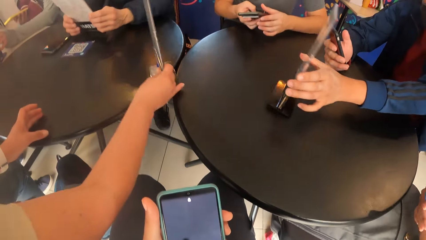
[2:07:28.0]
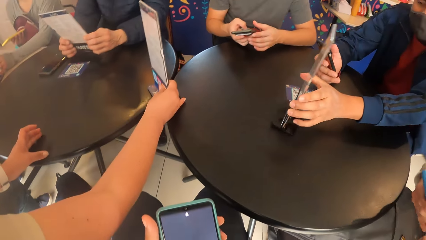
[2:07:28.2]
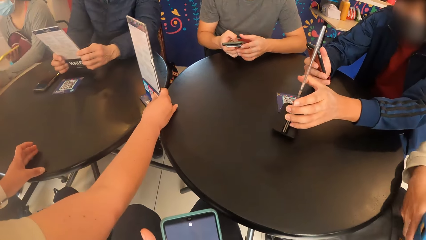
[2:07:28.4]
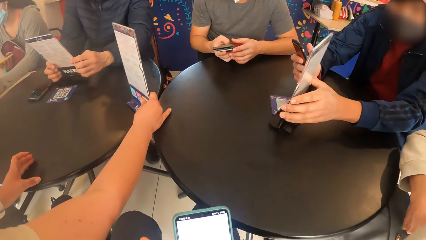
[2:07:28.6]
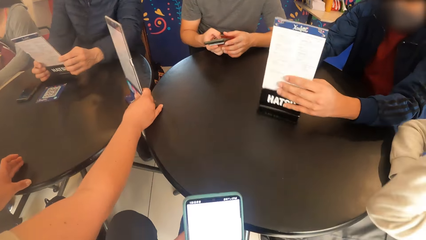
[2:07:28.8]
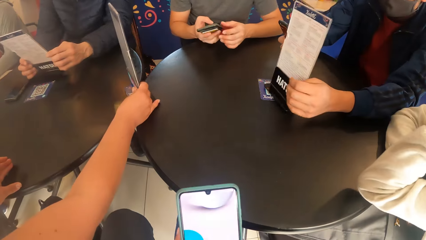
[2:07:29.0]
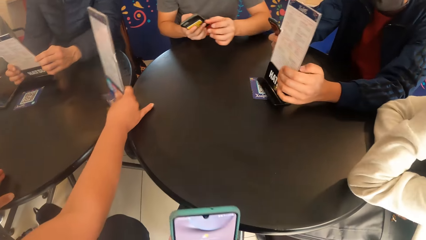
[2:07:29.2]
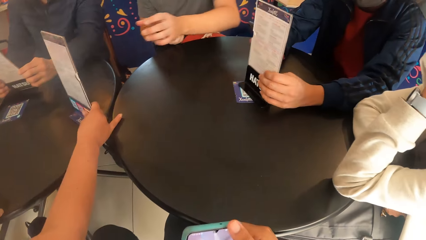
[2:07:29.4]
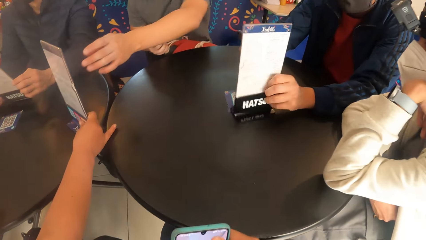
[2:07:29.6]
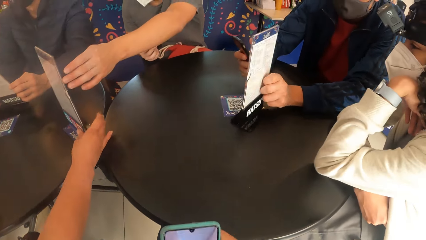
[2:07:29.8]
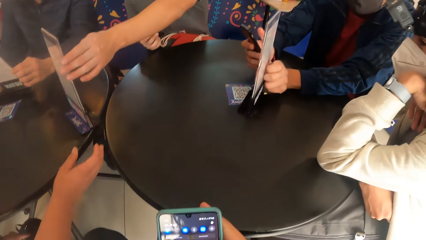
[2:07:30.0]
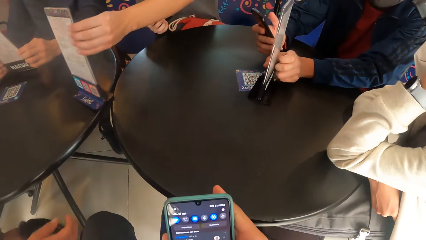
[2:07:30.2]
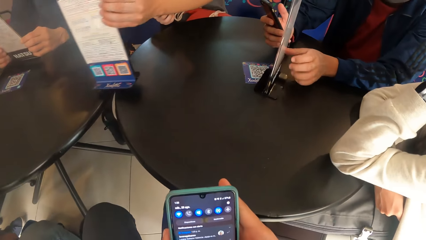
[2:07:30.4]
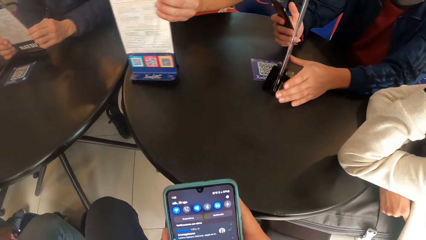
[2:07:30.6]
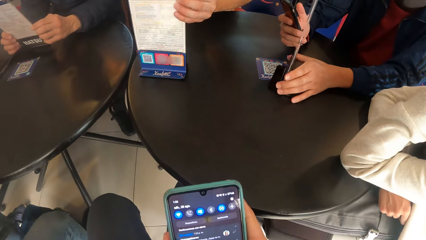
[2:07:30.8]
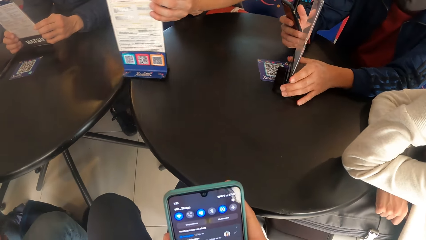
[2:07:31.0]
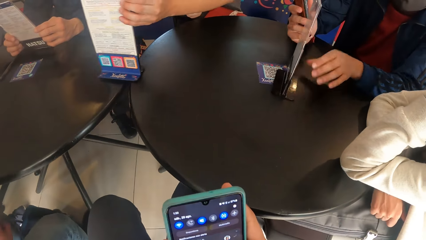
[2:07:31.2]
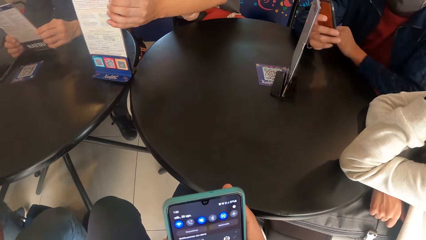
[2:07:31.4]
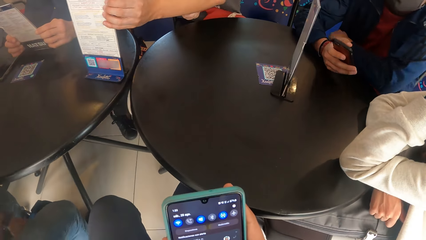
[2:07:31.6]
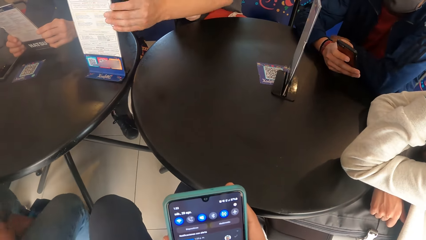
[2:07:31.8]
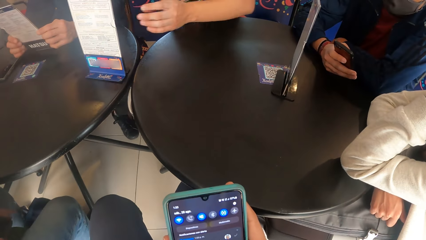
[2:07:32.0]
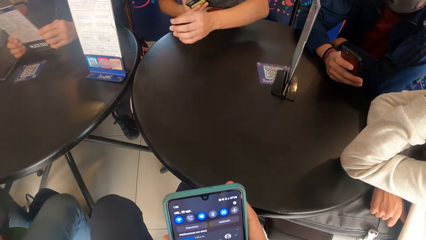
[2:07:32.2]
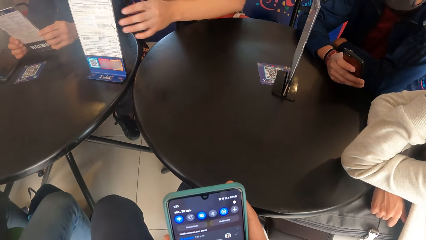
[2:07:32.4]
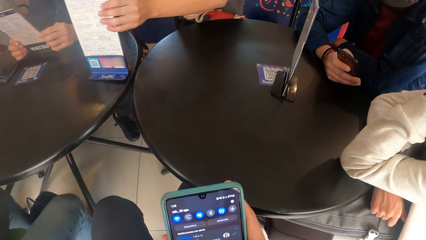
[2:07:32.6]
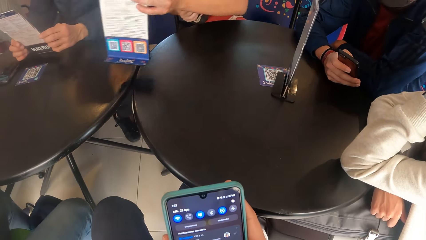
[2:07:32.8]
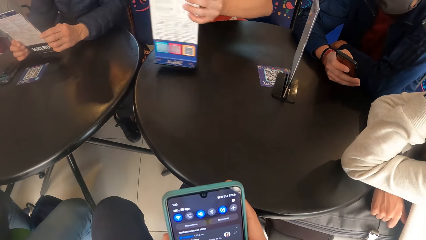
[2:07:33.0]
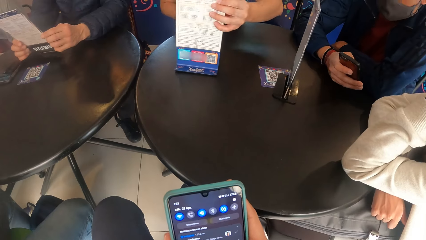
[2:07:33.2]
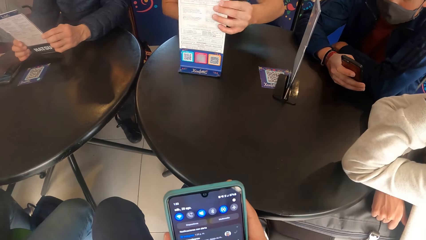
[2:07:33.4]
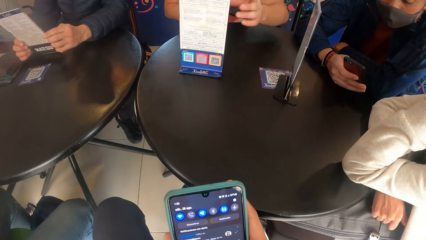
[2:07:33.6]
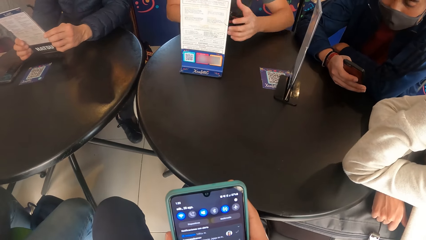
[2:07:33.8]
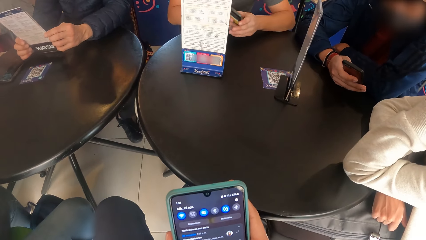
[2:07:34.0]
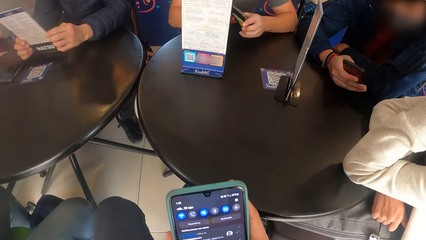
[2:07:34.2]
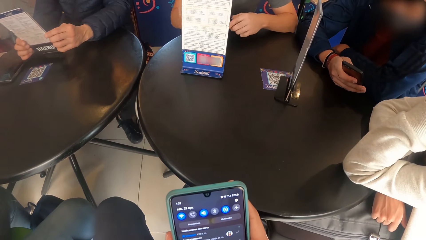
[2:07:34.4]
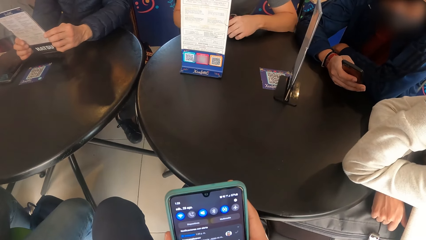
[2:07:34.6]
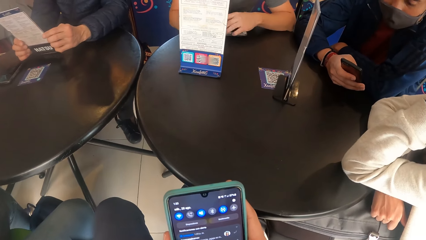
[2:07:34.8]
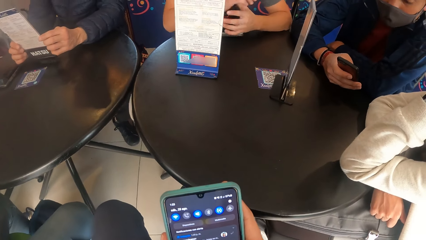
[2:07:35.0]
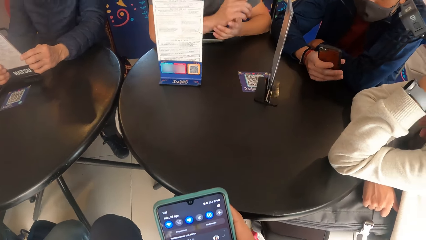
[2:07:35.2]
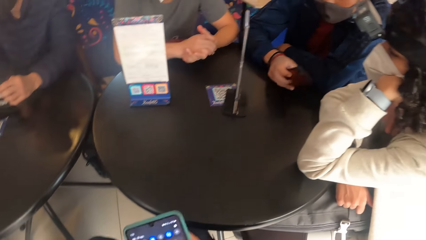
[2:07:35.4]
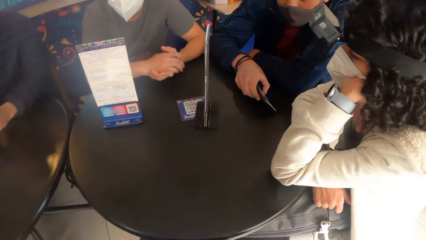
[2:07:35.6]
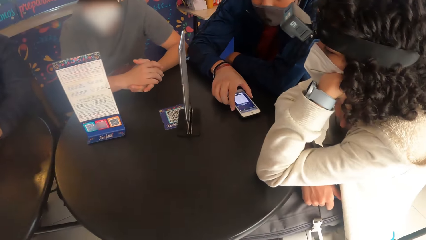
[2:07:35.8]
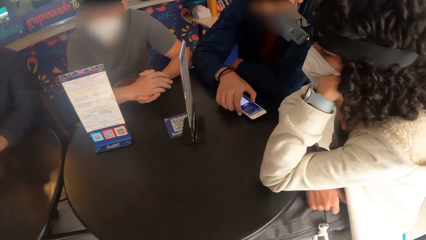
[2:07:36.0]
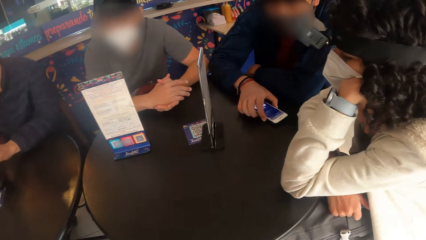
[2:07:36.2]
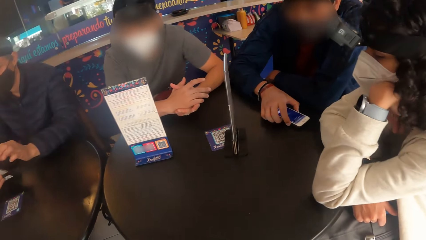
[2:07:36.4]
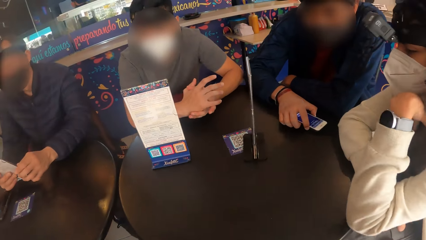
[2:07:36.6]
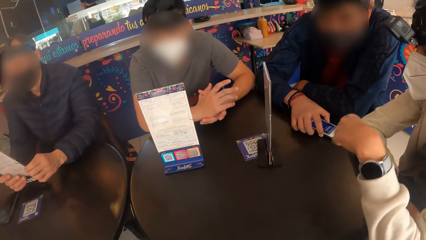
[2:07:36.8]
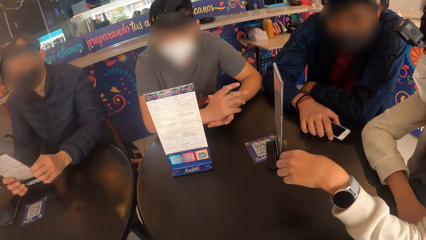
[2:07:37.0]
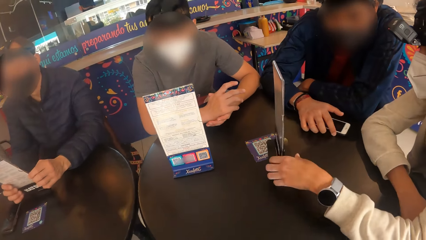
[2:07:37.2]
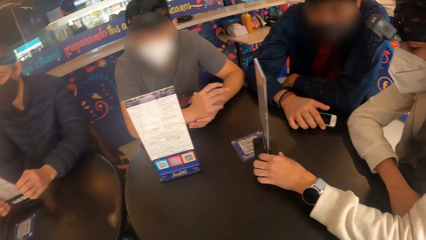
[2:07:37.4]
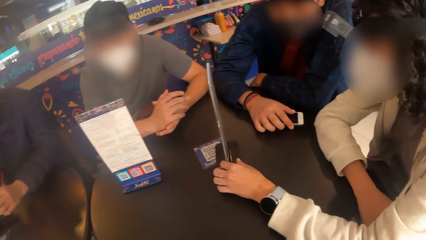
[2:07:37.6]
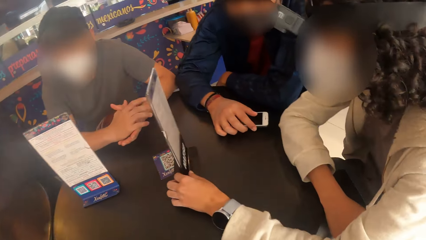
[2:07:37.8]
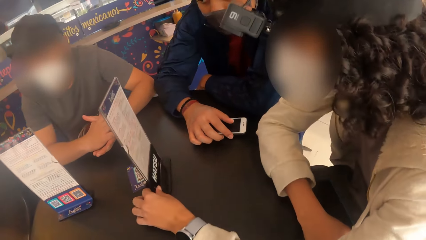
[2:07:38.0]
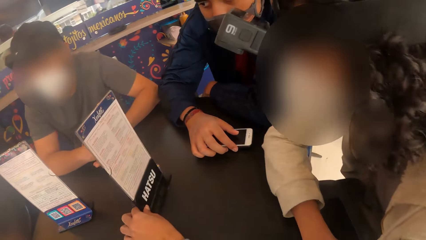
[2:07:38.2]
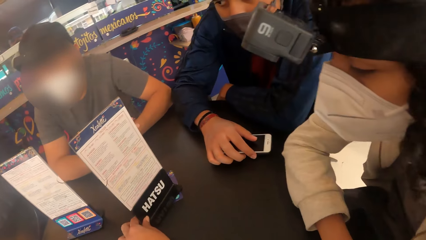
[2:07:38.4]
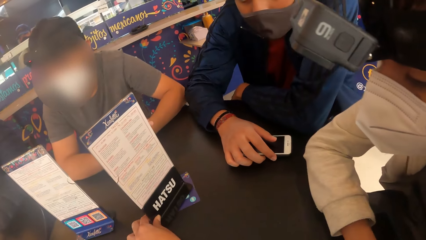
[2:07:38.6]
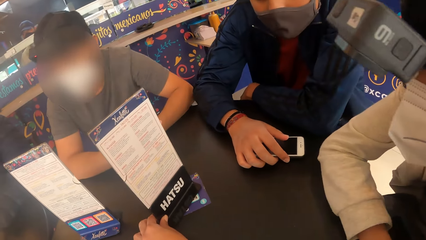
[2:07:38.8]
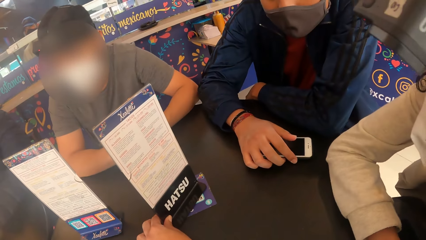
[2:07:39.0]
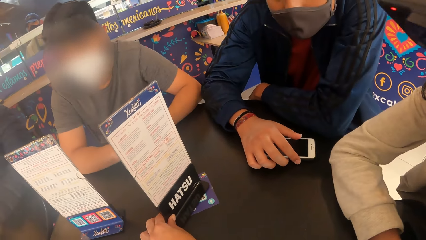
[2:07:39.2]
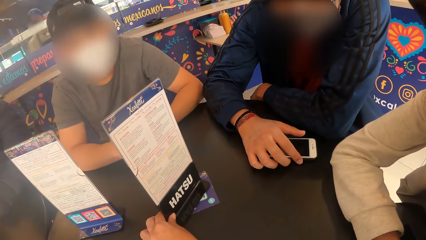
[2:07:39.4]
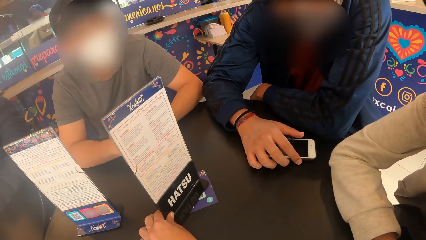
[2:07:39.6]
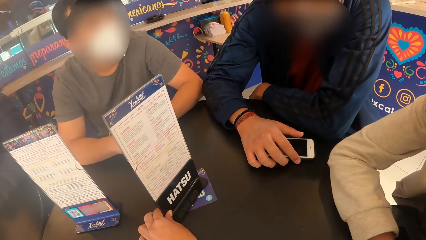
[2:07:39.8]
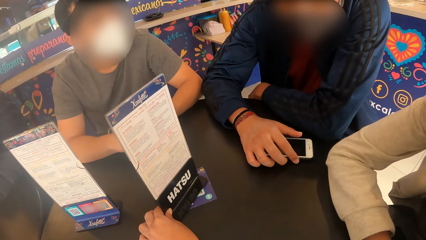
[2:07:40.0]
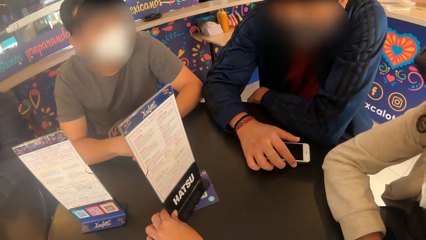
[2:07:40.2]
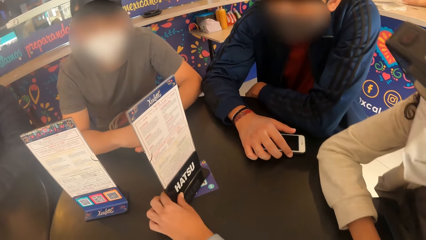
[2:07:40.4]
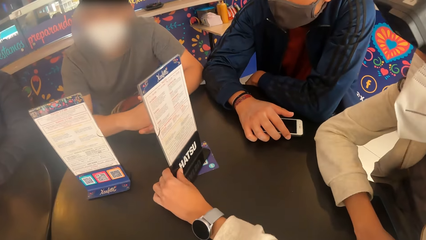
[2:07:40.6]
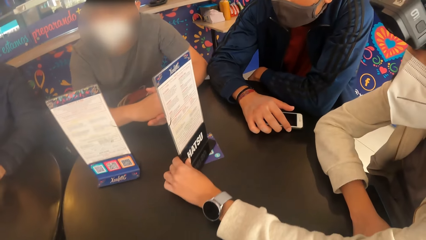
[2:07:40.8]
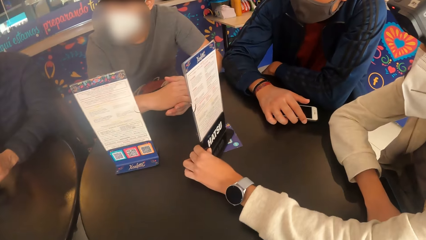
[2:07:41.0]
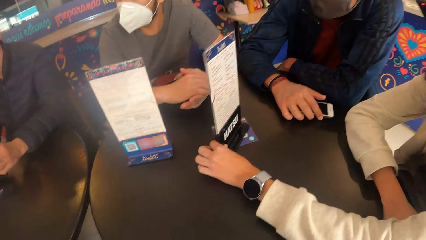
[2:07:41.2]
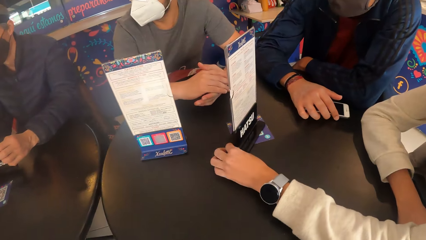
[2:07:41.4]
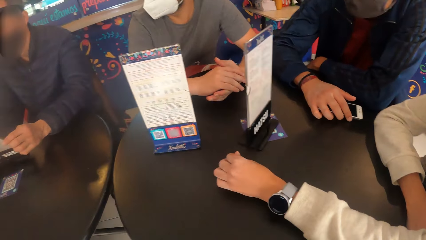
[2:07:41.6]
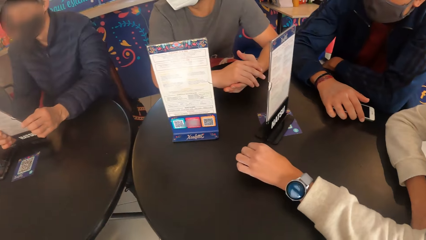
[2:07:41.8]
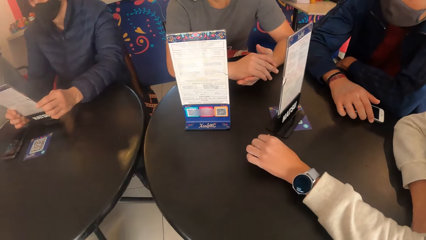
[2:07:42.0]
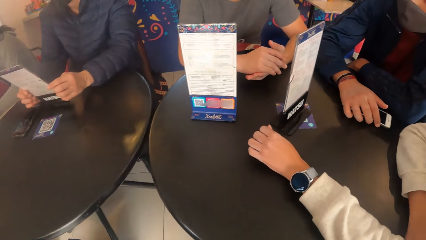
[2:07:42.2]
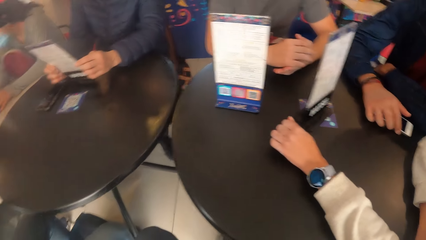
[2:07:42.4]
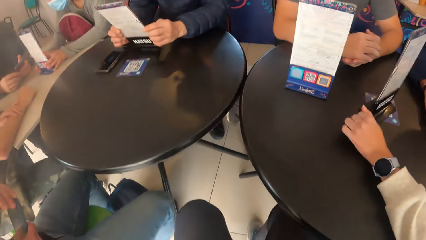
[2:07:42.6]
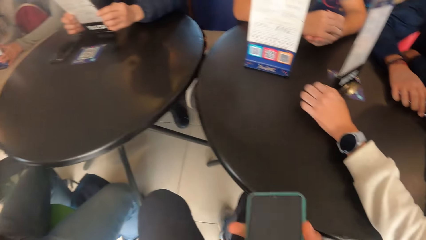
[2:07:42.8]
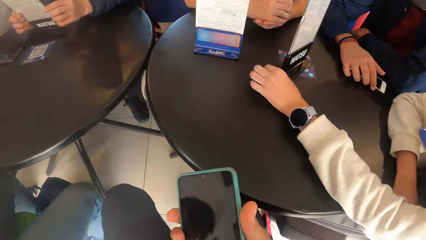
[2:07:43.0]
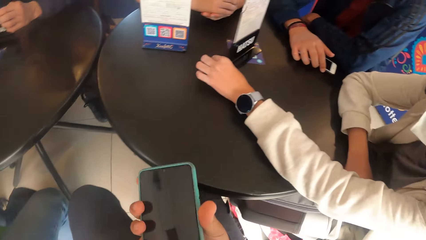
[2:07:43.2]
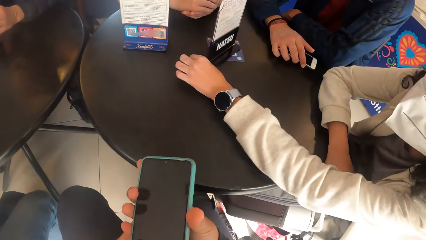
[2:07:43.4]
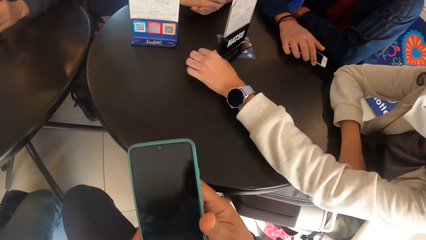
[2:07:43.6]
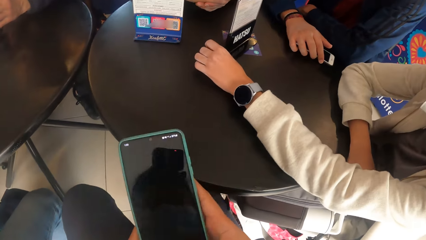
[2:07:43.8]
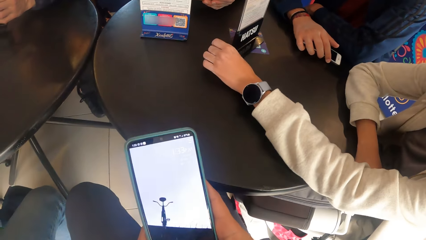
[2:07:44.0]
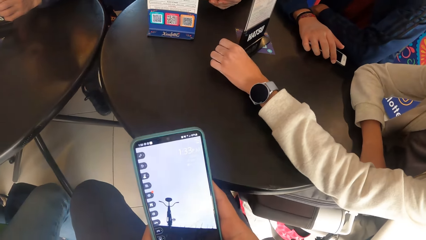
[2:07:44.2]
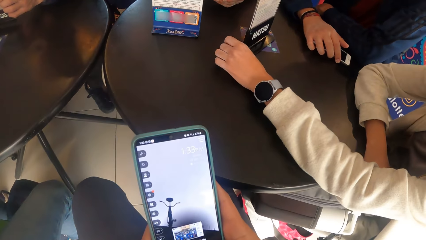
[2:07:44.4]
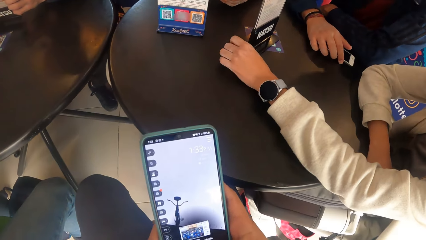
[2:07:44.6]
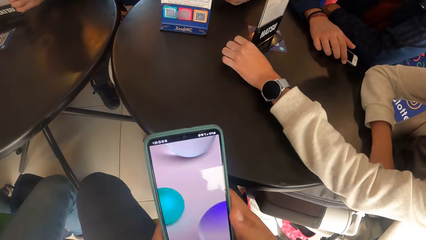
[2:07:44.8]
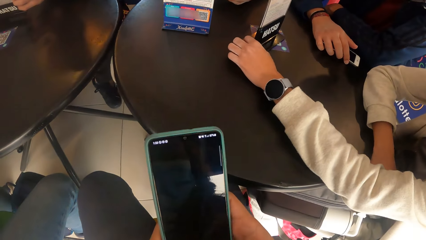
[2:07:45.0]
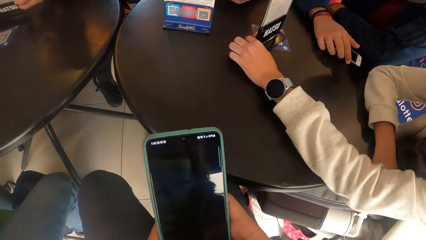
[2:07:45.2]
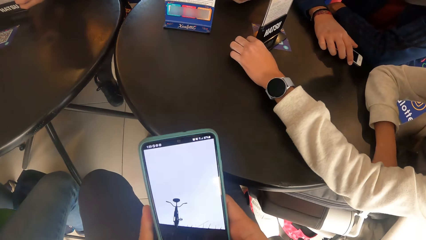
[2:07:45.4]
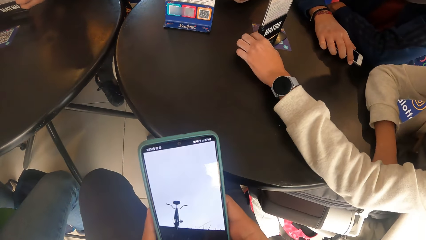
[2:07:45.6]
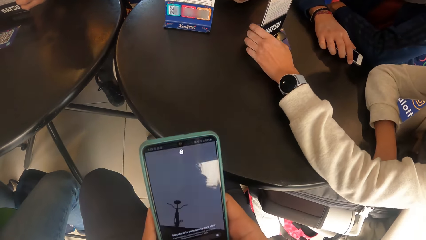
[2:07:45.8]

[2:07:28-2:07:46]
A waiter adjusts a menu holder on the black table with her right hand. A man rearranges the menu holder on the black table with his left hand. The man drops the phone in both hands on the table. Another man drops a phone in his right hand on the table. The camera wearer looks at the menu. A woman adjusts the menu holder on the black table with her left hand. The camera wearer operates the phone with both hands.
